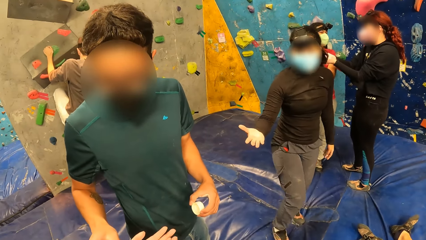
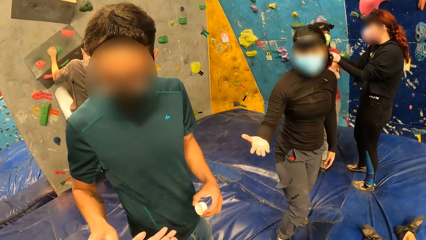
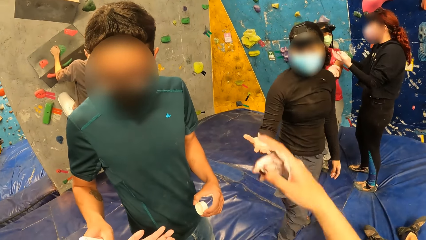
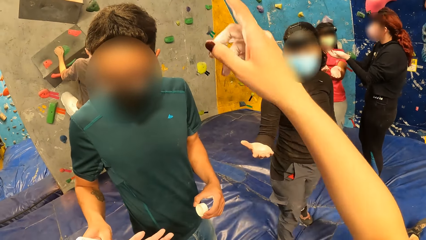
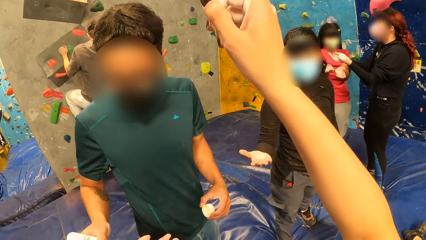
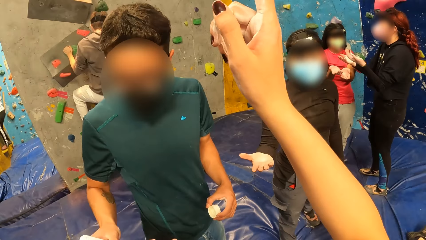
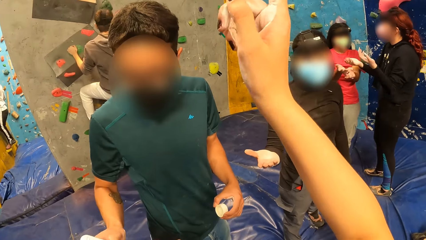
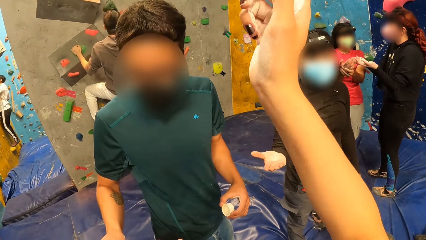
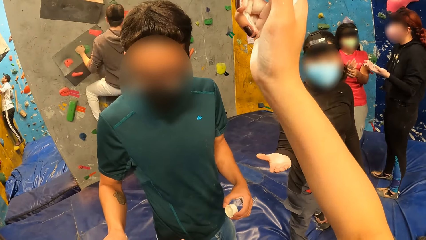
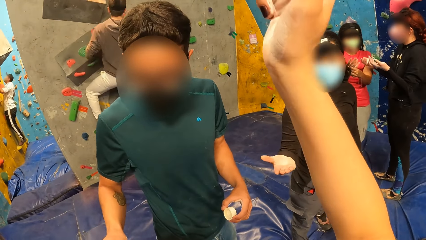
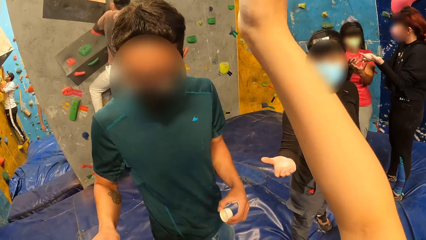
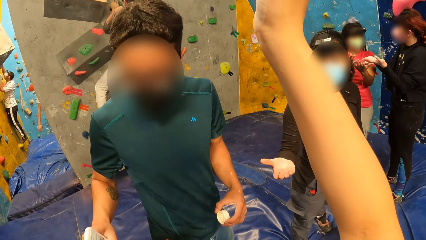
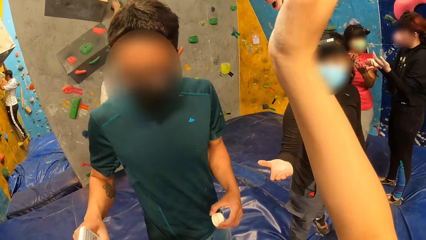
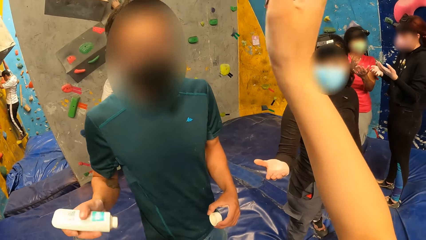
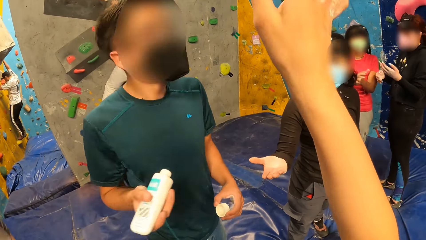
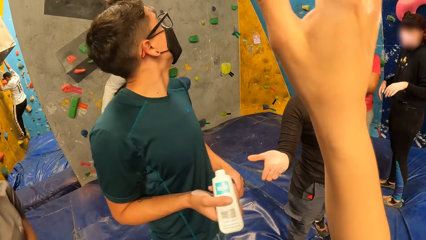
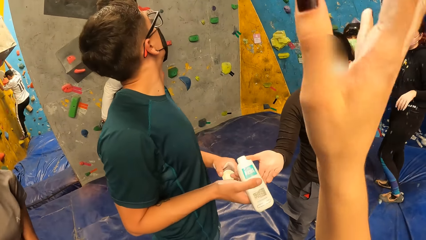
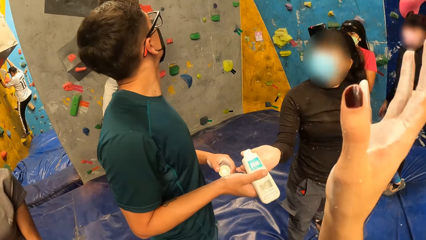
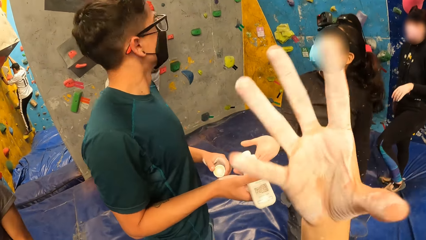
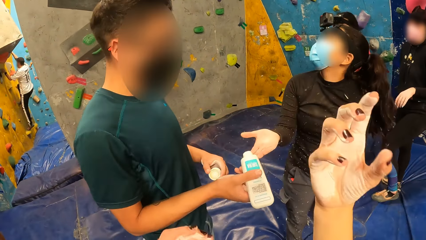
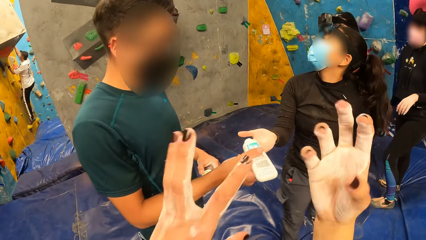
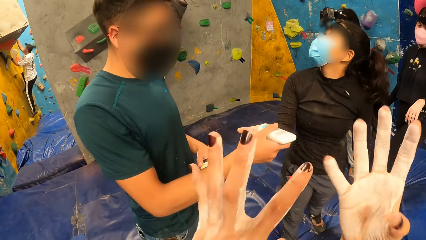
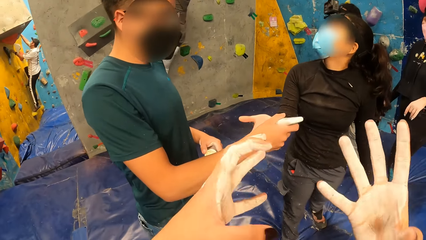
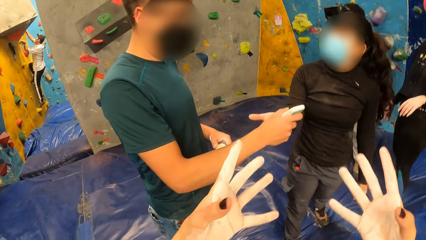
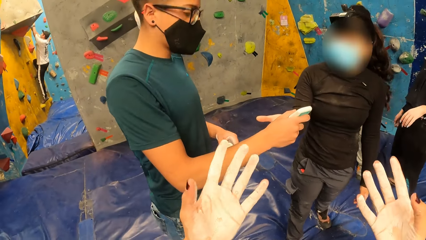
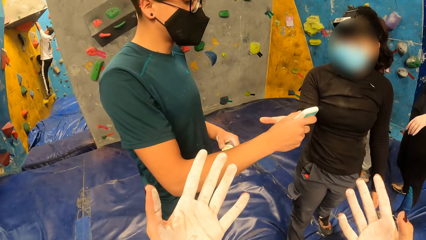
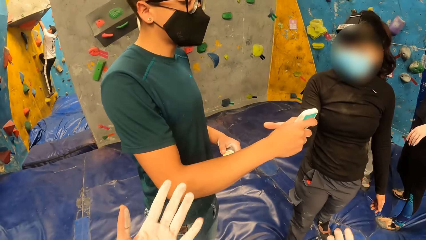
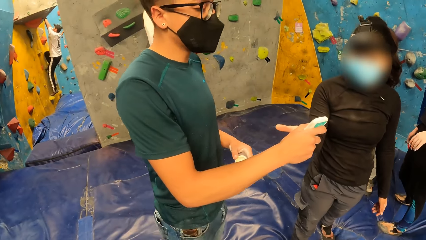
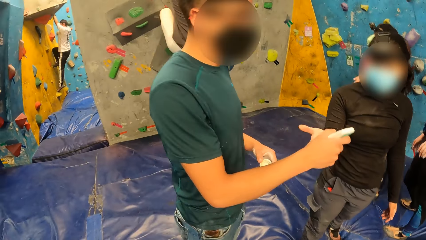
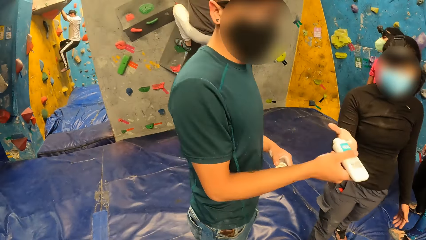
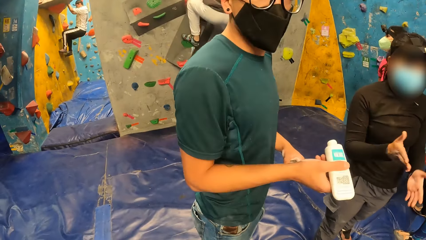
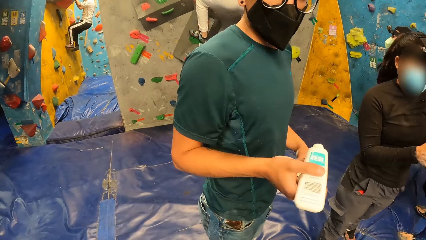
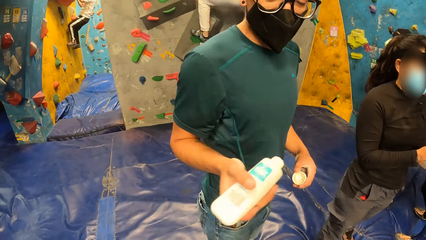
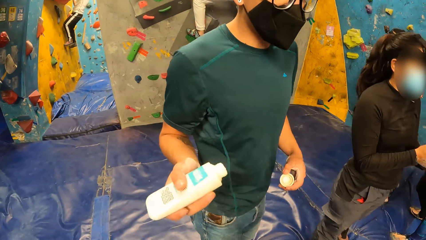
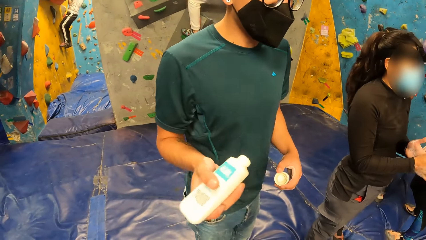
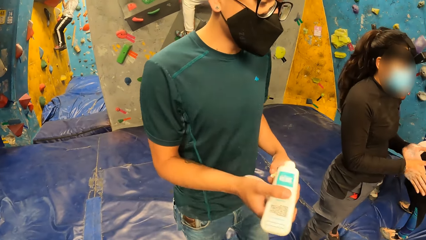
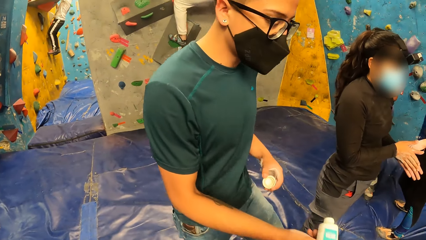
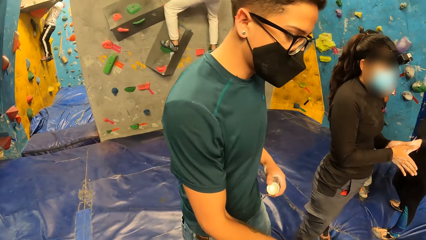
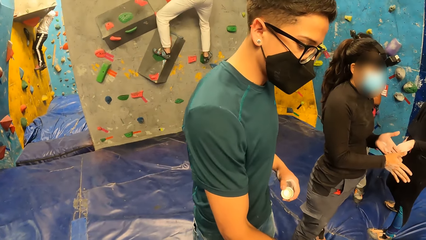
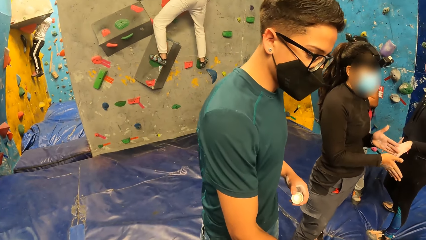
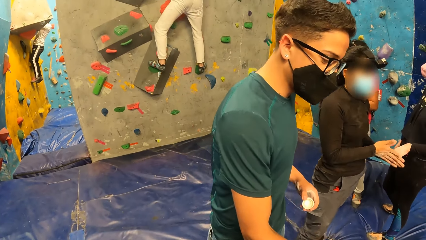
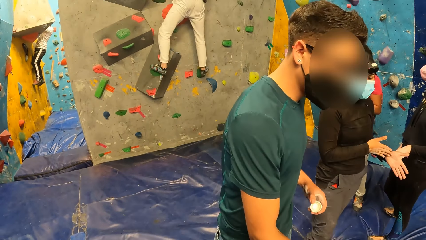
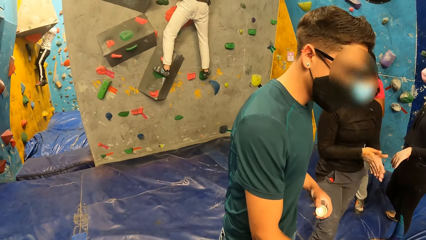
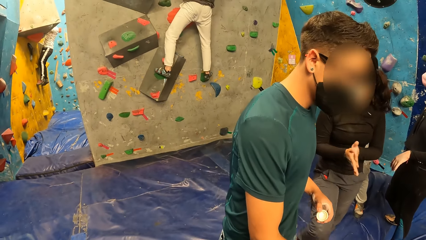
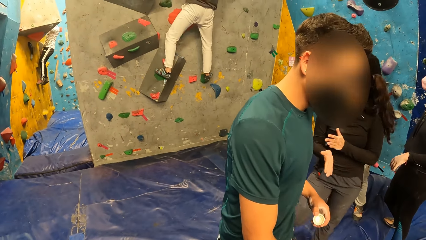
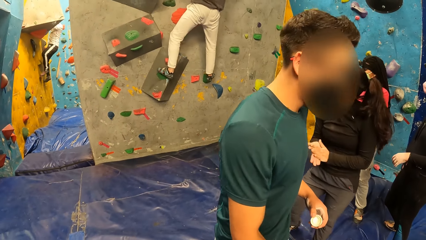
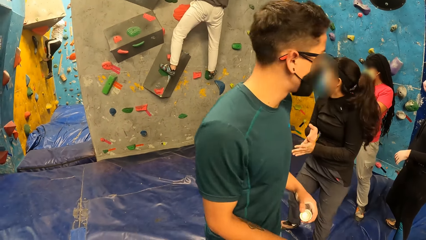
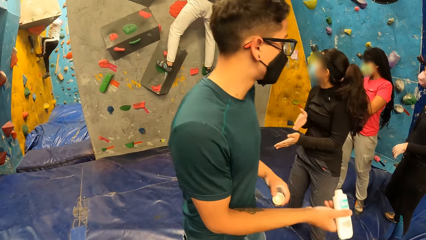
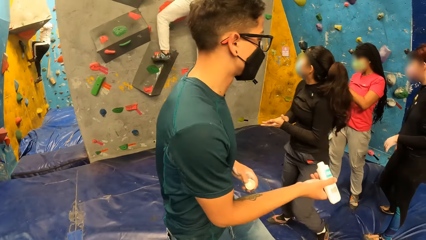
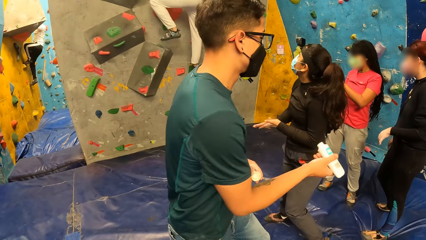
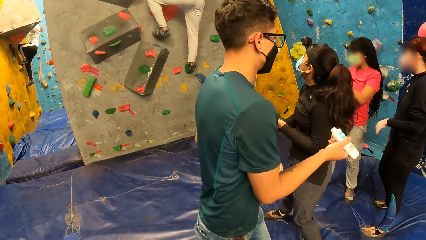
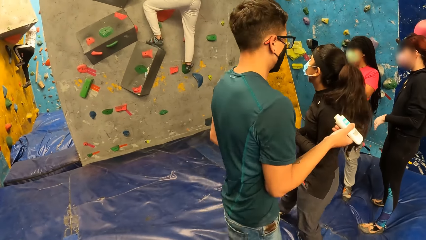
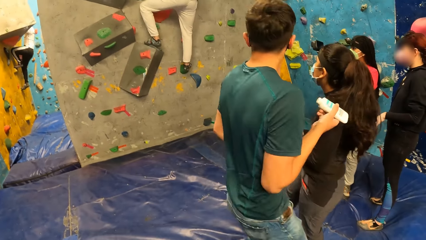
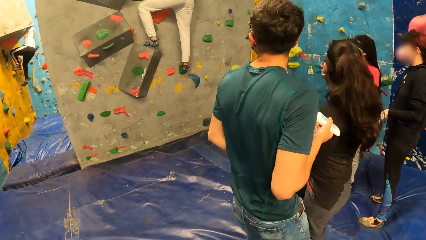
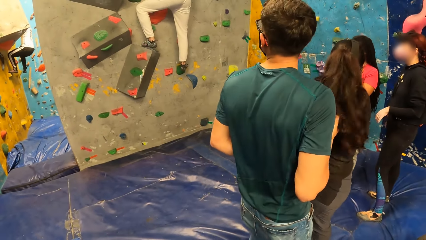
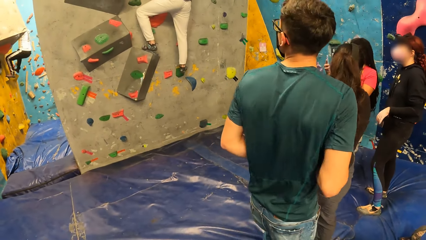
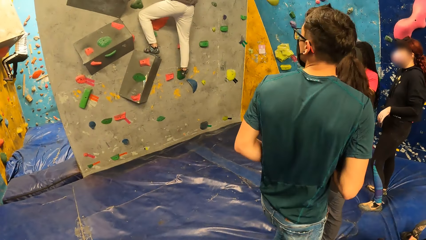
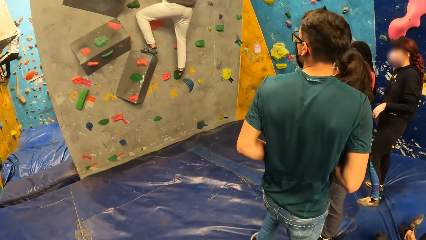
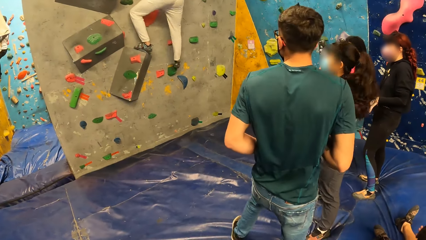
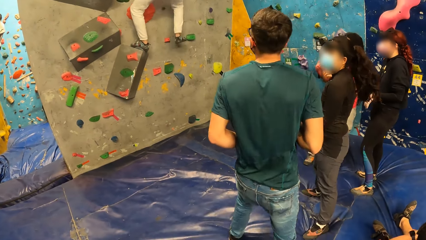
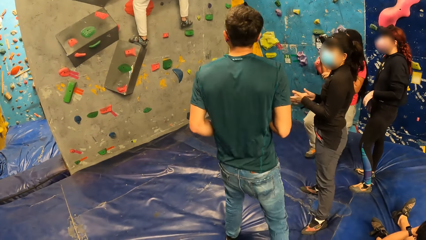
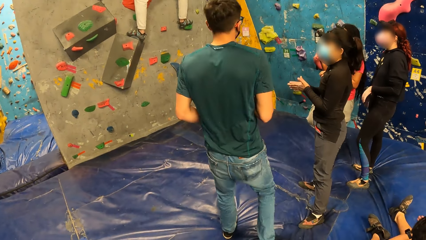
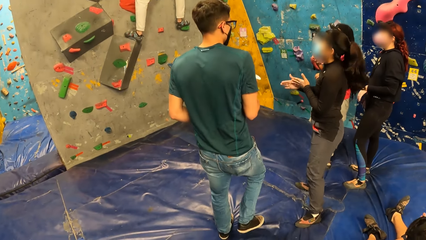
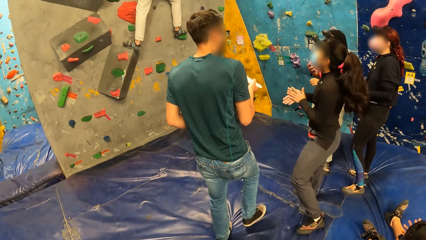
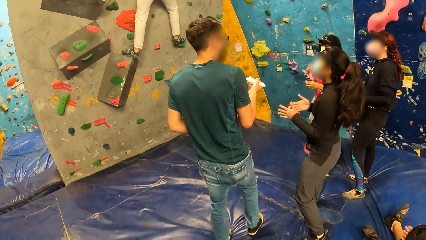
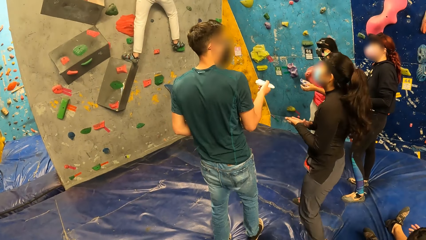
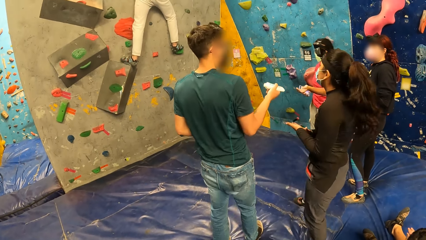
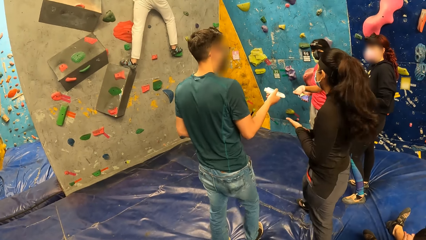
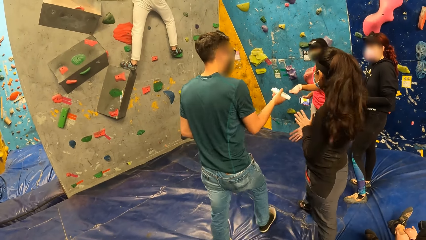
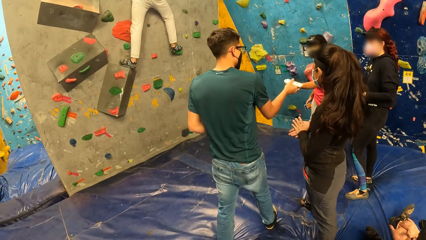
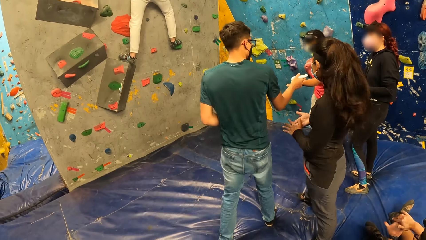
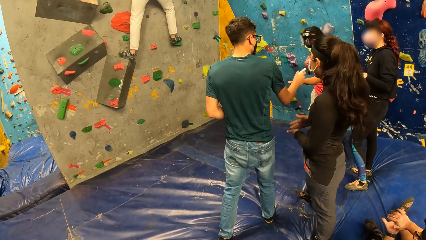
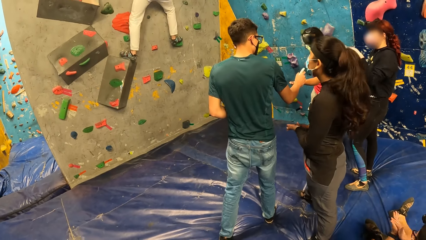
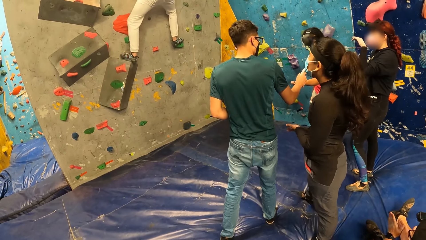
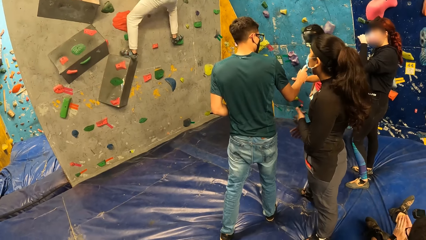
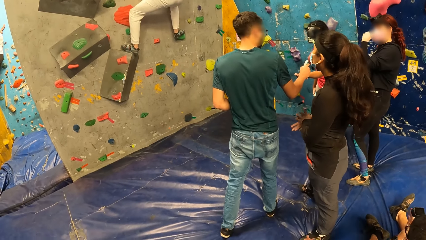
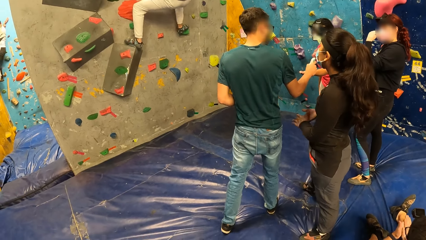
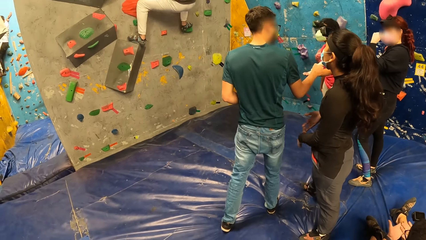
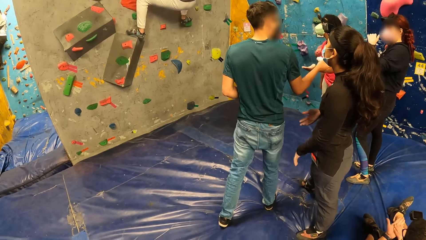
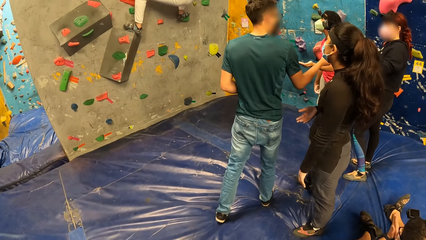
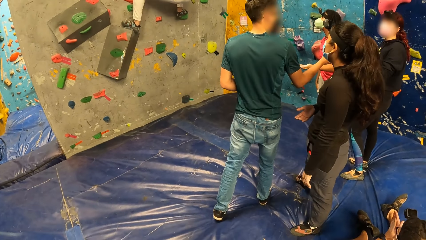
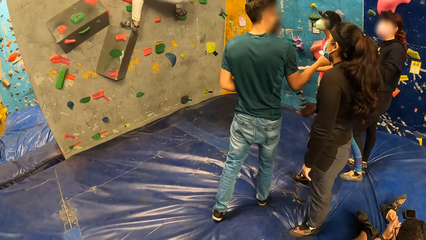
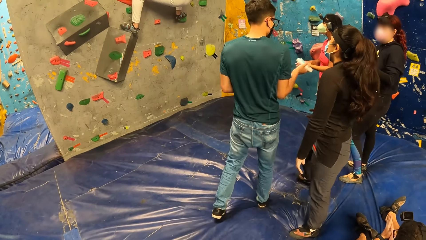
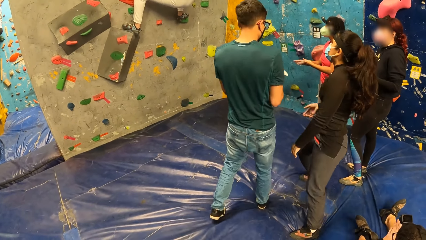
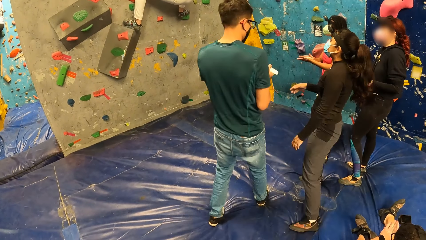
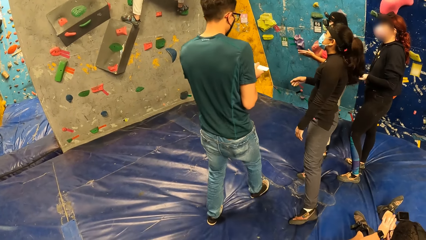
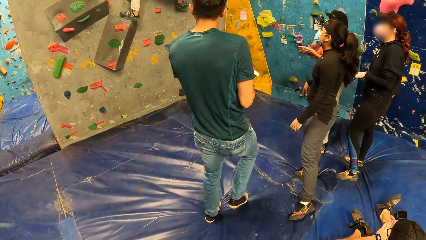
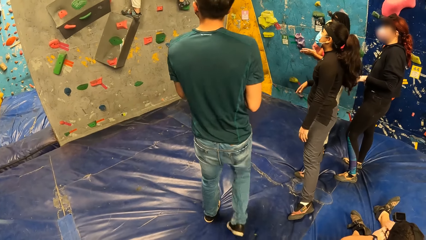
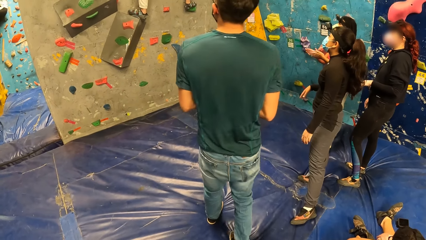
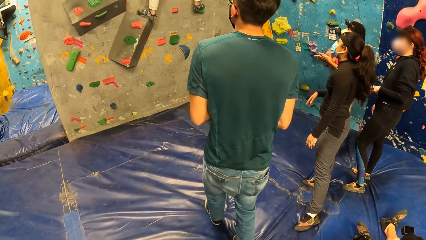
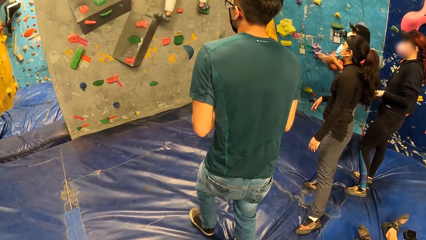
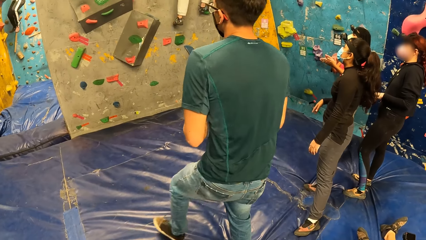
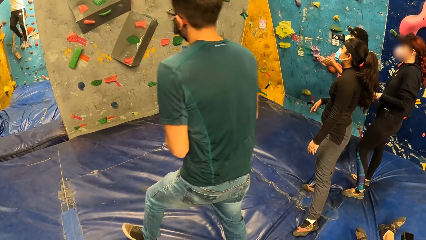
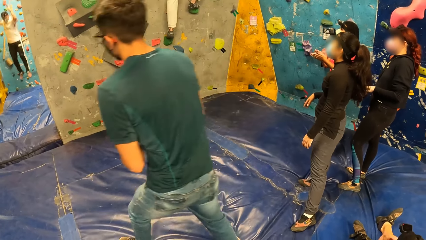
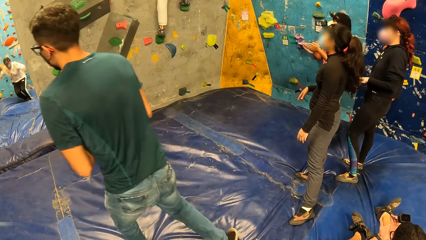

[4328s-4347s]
The camera wearer raises her hand. A man squeezes the lotion on the right hand of a woman with his right hand. The camera wearer moves her hands. Another woman receives the hand lotion from another man. The second woman rubs both hands.
